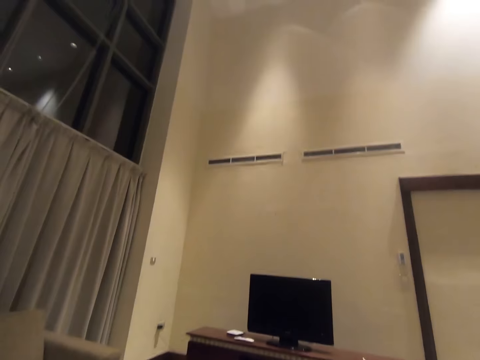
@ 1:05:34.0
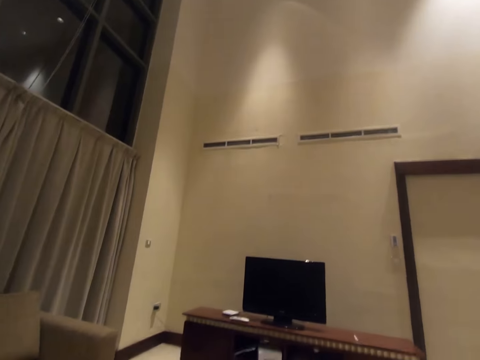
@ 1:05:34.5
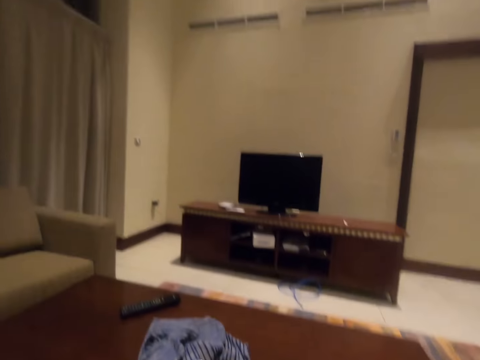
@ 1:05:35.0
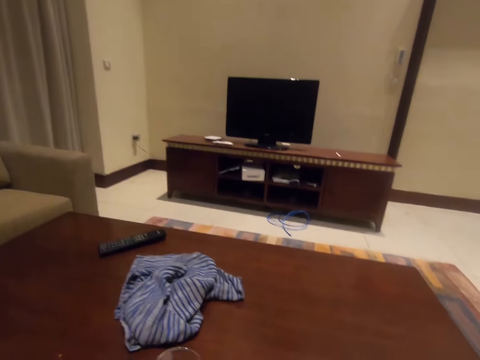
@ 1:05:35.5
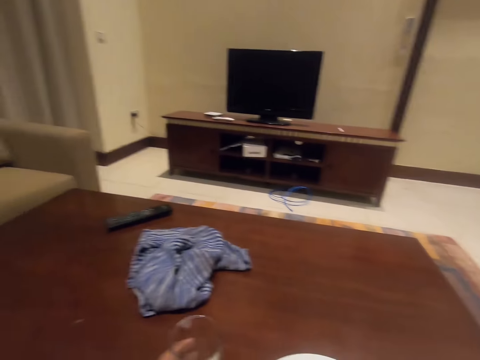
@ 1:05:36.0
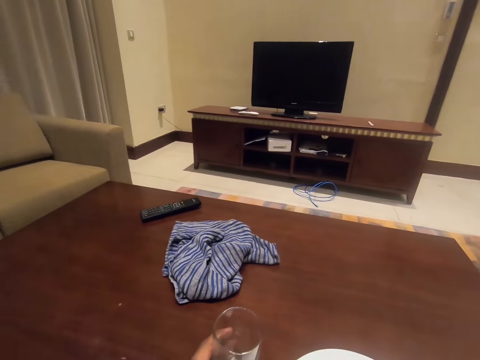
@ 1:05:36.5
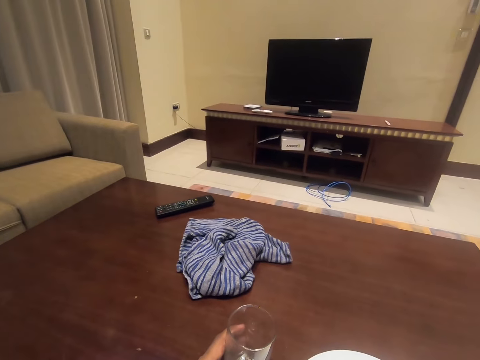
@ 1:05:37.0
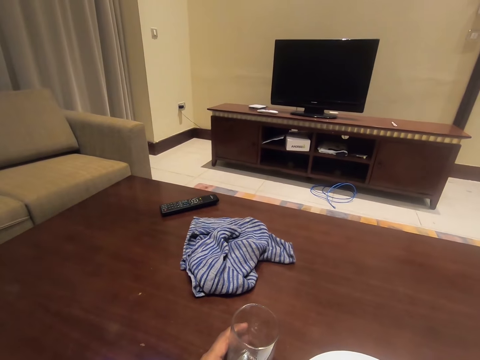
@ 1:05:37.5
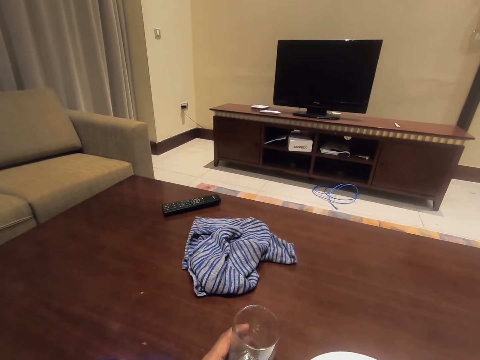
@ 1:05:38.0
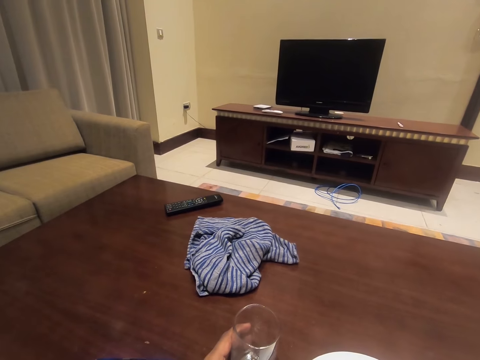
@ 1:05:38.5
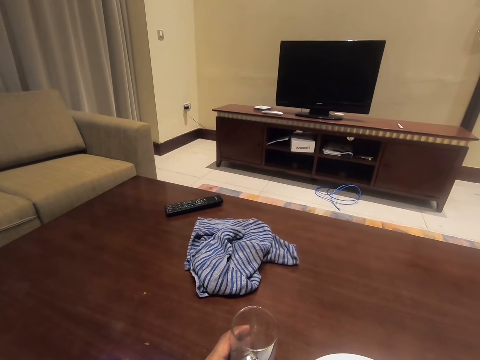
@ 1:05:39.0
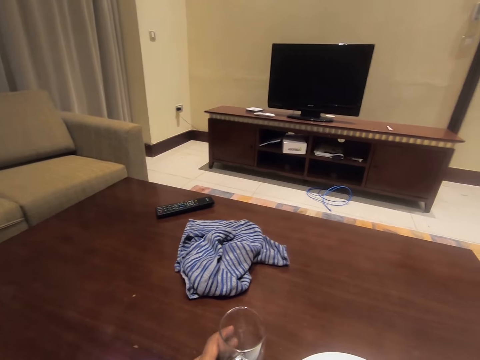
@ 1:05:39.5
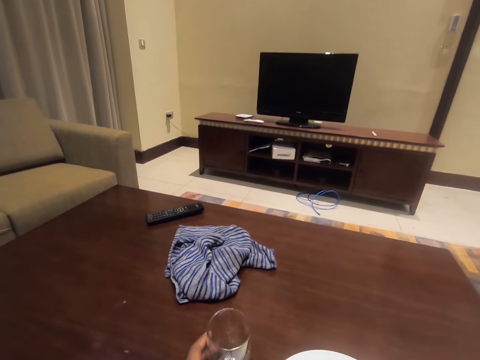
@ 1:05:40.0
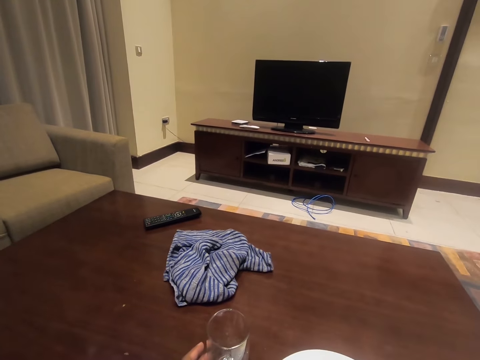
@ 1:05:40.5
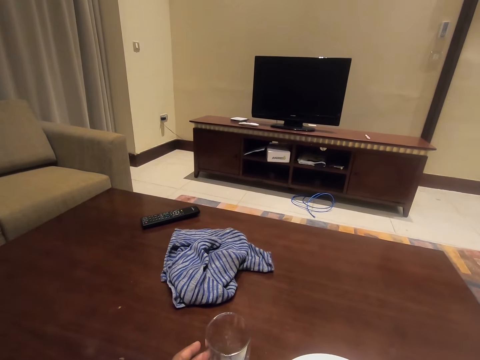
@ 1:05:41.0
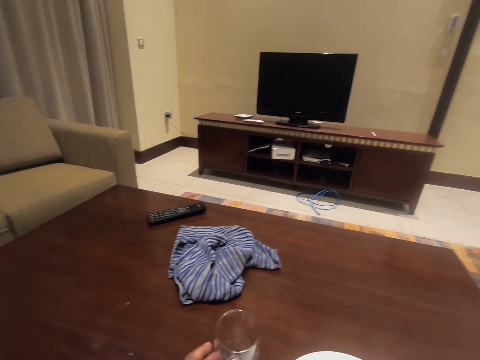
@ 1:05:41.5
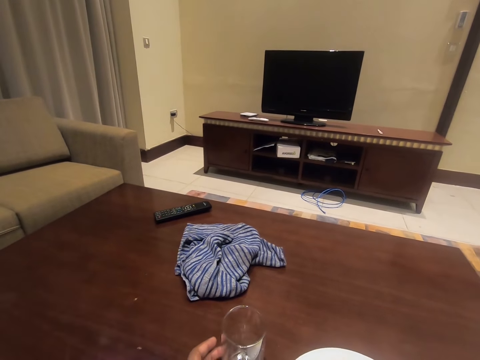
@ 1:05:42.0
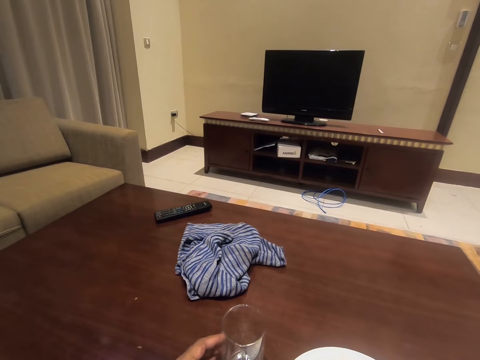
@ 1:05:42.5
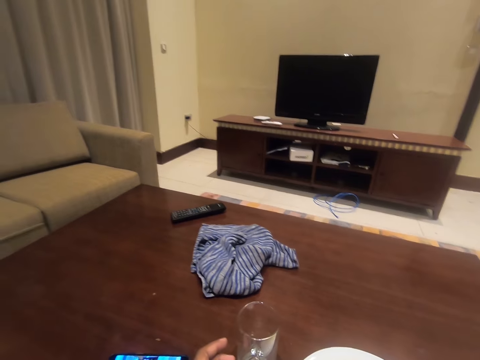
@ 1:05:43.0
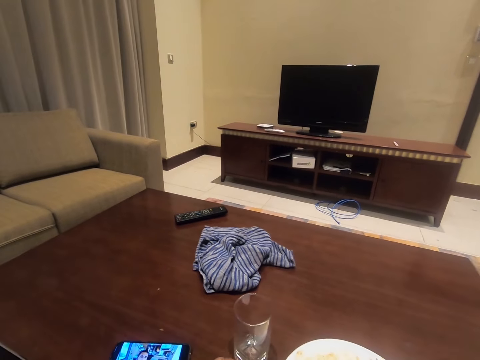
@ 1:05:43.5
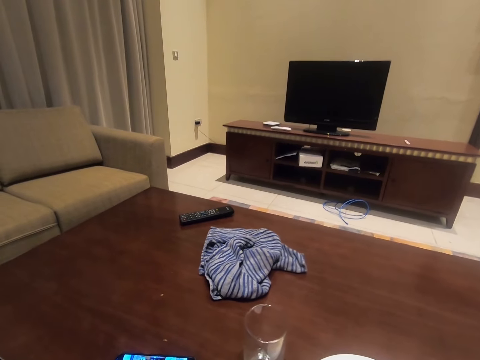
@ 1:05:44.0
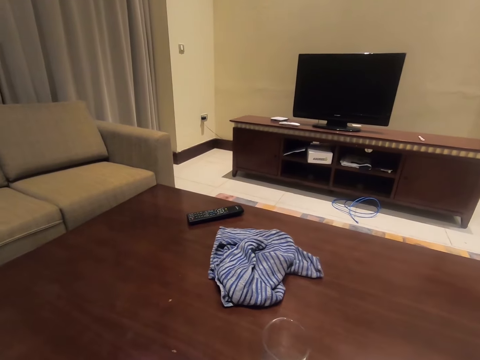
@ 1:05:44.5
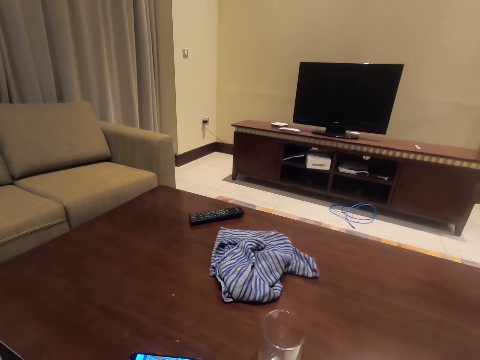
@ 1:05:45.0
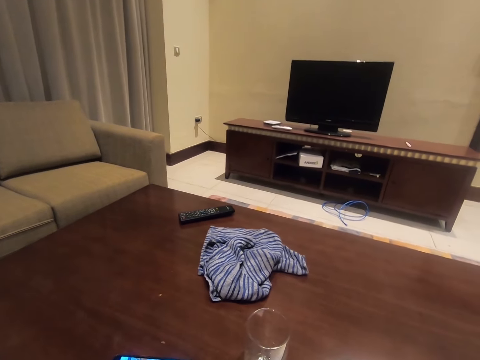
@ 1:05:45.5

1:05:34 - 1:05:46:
The camera wearer drops the glass cup from his left hand on the table. He looks around.

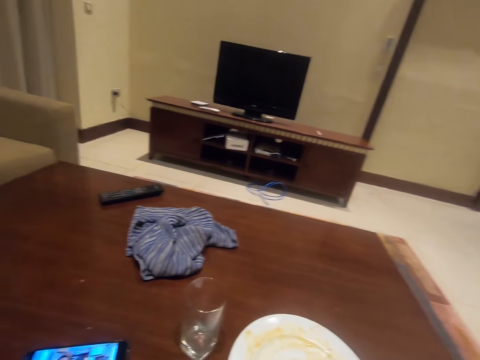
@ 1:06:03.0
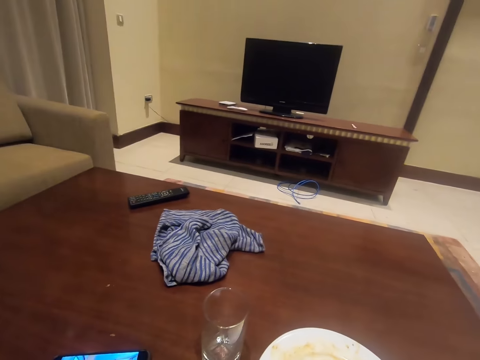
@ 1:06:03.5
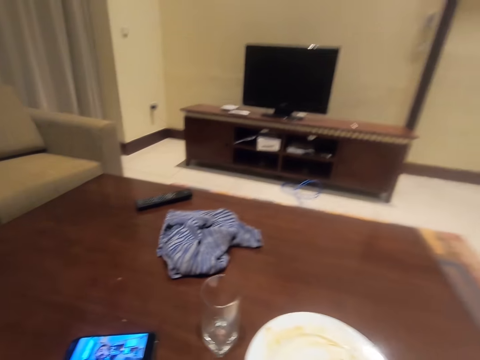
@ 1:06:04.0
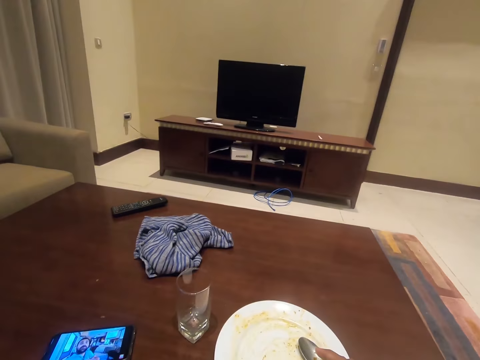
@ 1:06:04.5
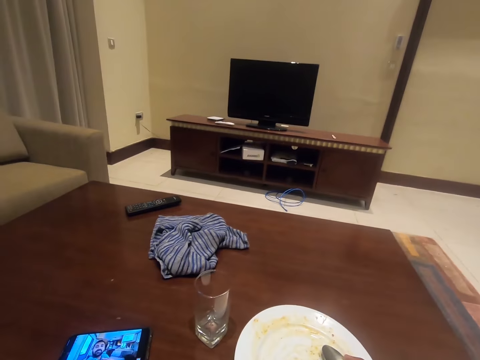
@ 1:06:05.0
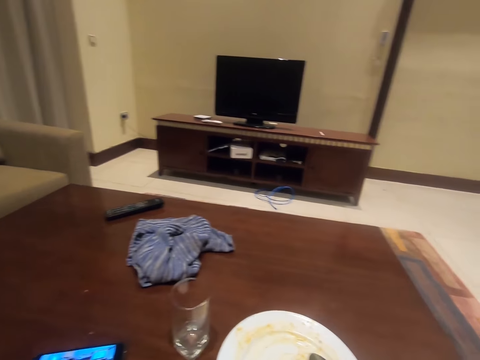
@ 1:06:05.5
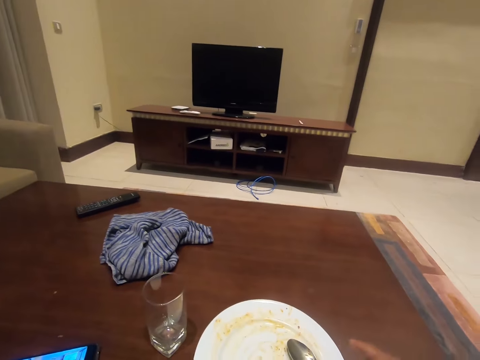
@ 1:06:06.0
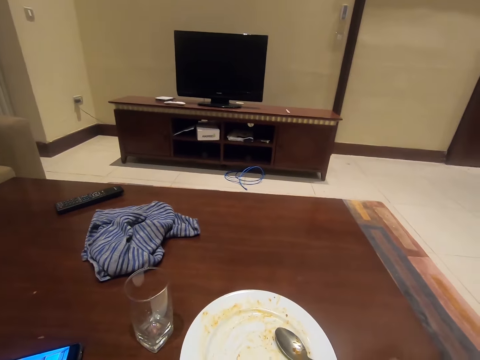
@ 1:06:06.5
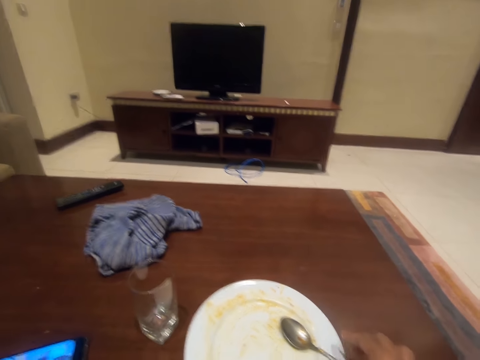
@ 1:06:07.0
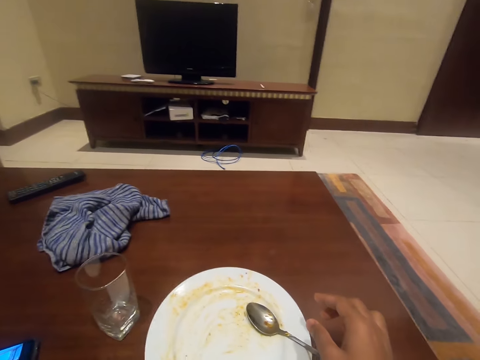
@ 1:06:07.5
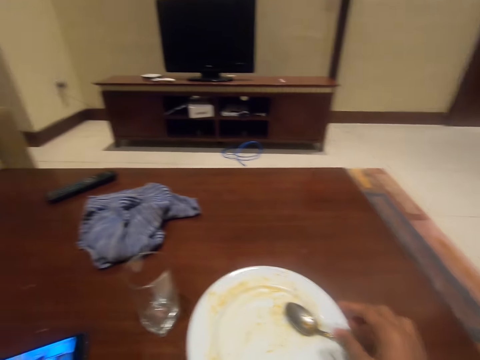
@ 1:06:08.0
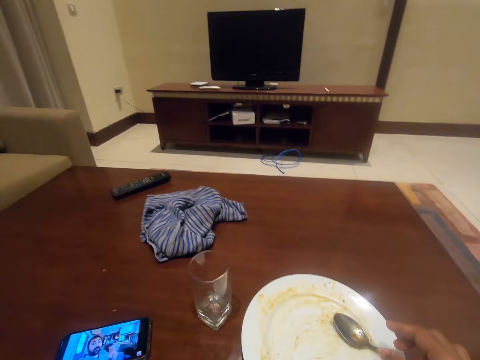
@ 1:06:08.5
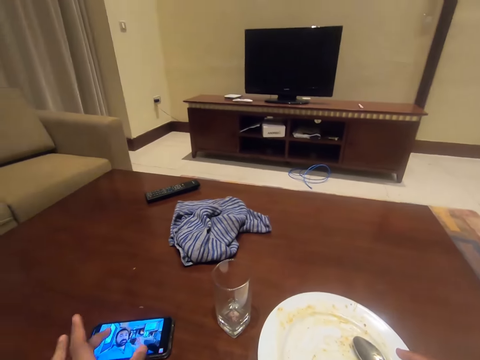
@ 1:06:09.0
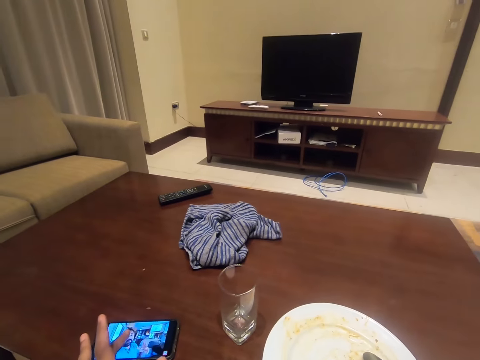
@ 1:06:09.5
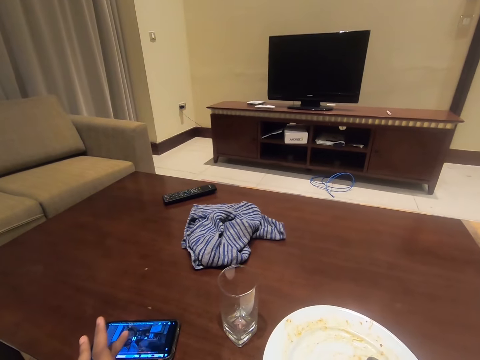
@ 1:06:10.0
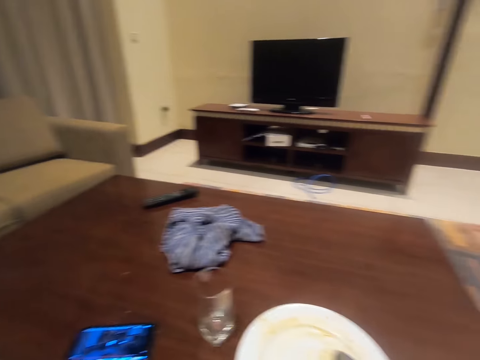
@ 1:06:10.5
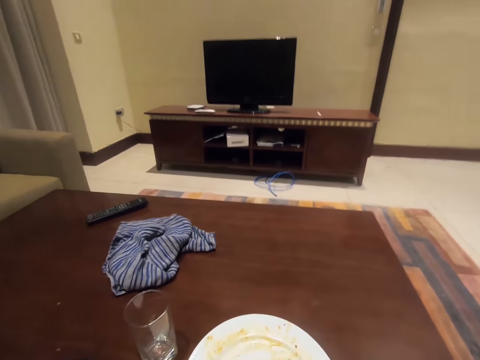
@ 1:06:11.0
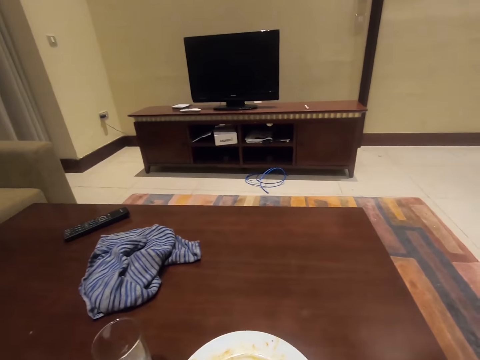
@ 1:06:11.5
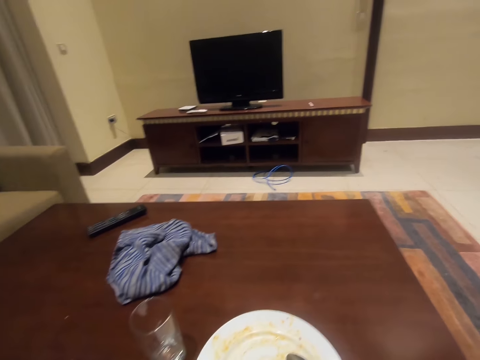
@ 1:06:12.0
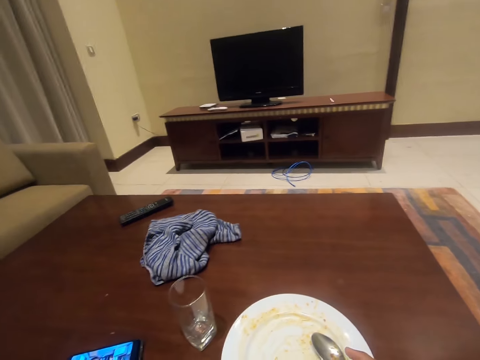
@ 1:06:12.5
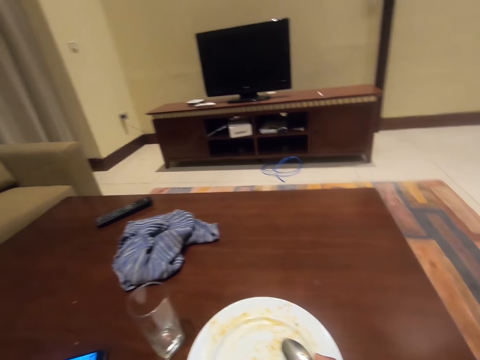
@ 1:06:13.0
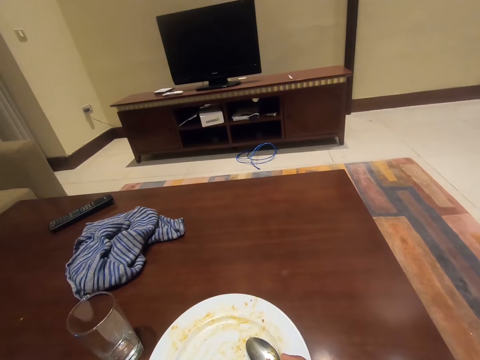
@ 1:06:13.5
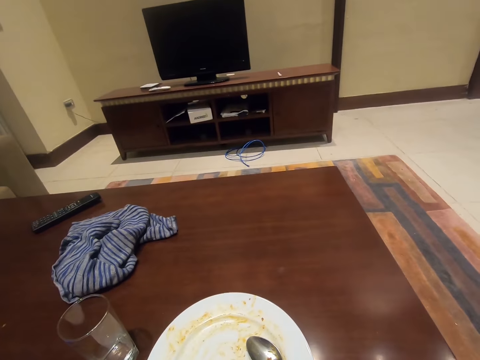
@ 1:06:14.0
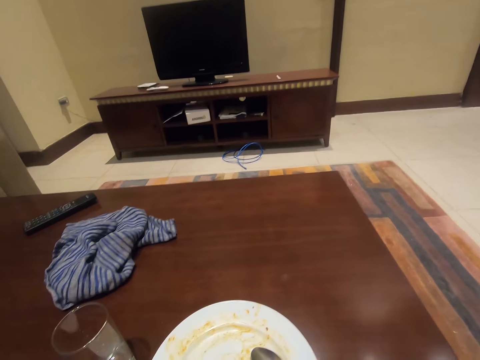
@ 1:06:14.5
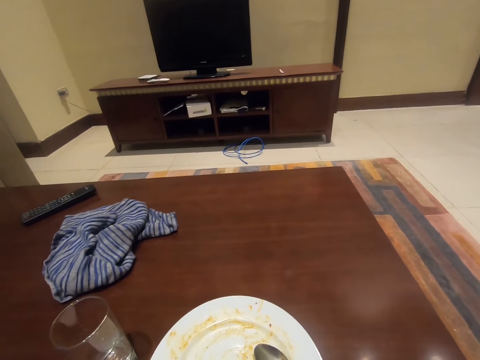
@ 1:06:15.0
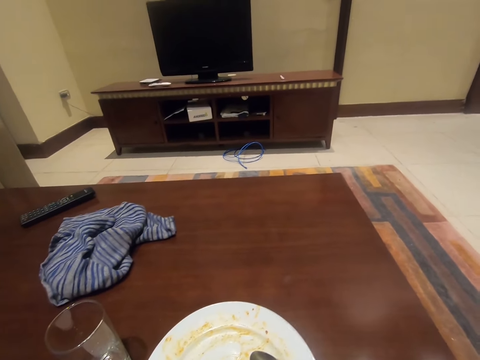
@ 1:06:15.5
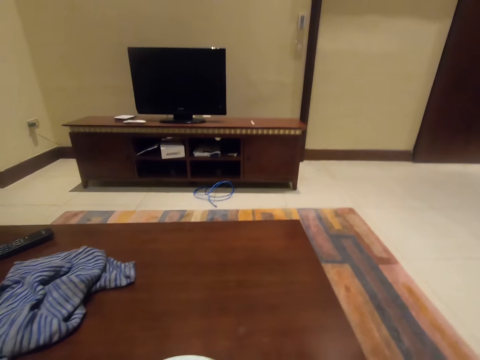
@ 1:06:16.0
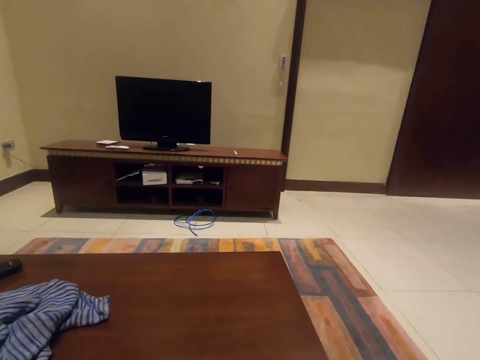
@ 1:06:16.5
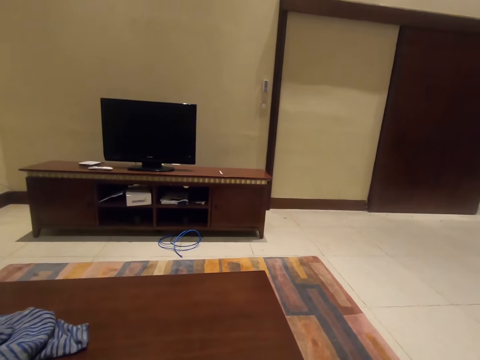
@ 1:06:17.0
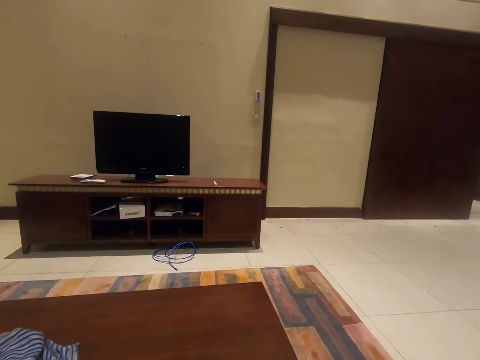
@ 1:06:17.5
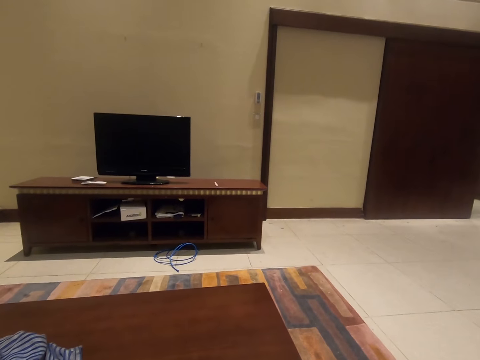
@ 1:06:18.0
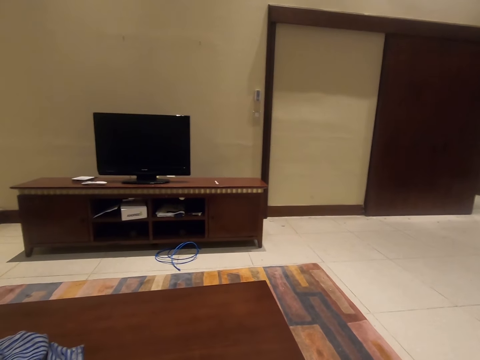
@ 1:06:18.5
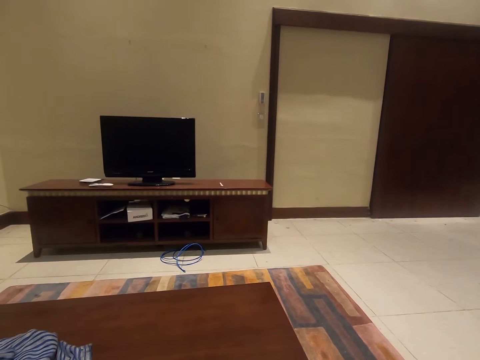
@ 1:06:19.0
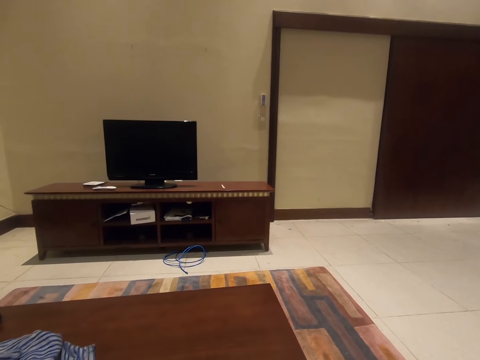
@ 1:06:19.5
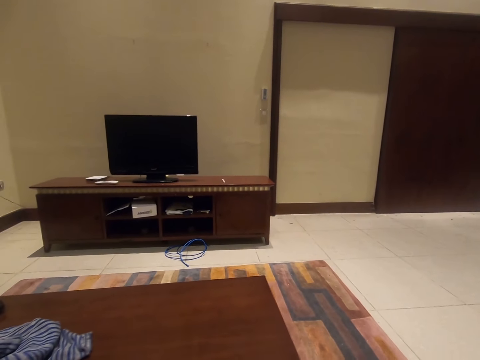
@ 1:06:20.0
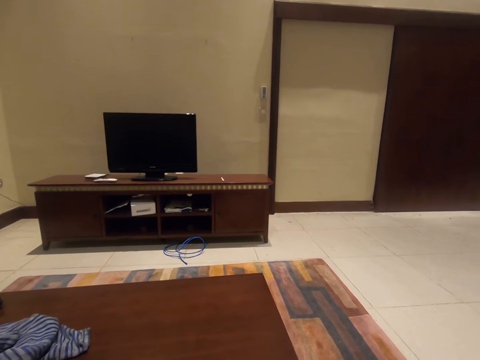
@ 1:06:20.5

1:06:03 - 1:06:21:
The camera wearer holds a spoon on the plate. He looks around. He taps the phone screen with his left hand. He moves his hand. He looks around.
